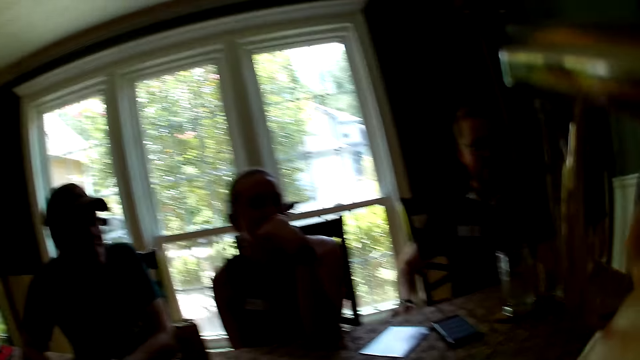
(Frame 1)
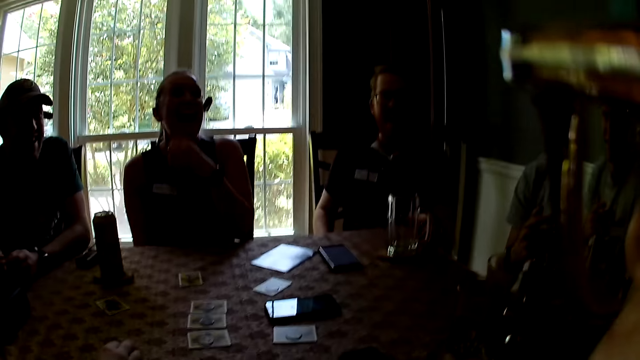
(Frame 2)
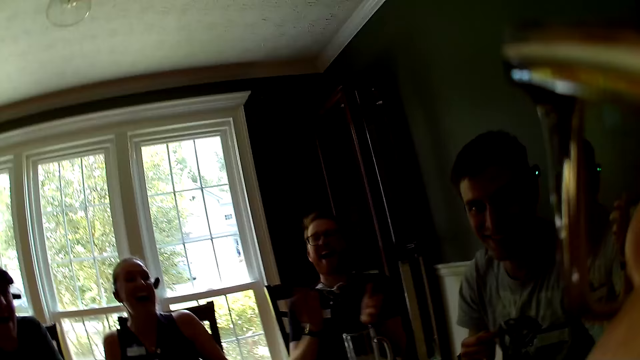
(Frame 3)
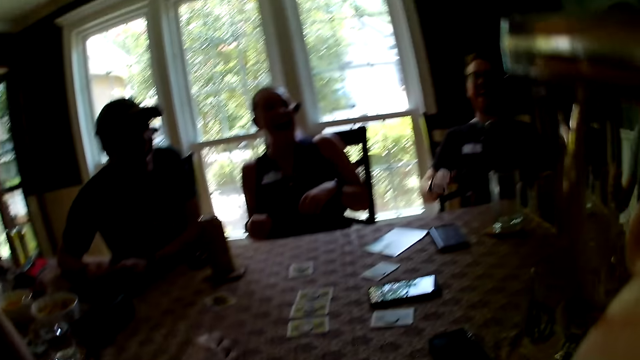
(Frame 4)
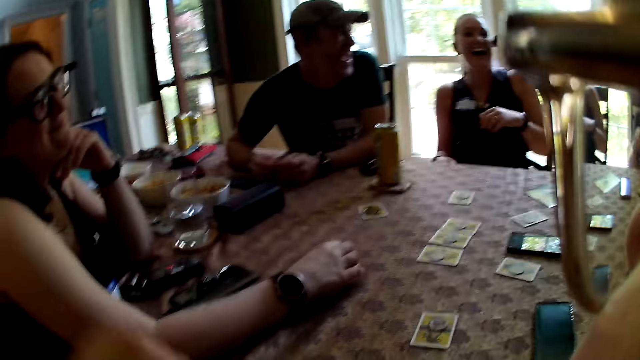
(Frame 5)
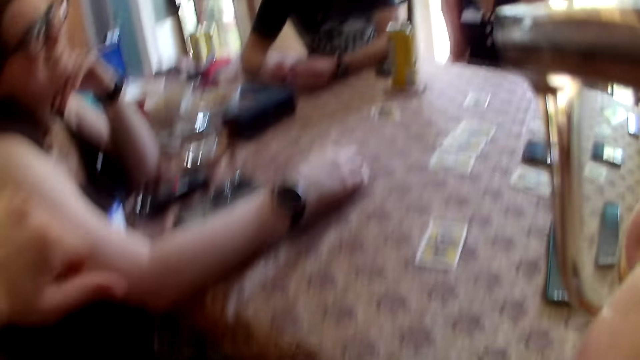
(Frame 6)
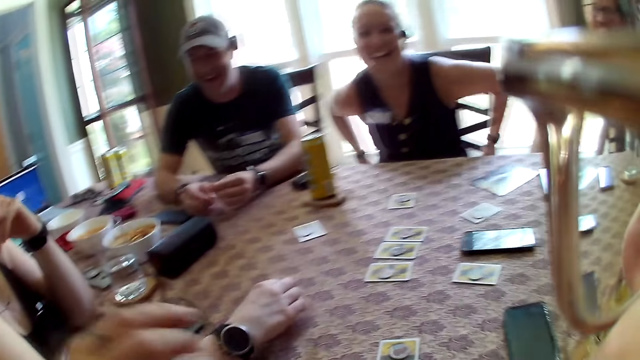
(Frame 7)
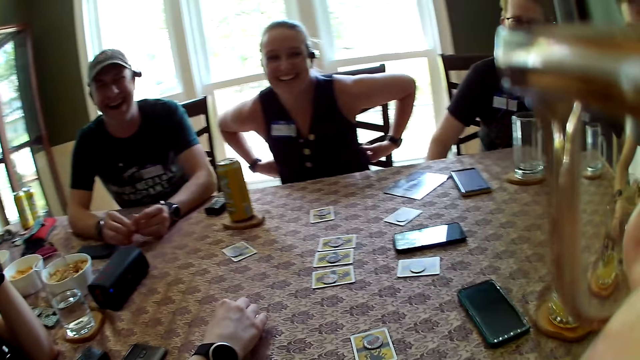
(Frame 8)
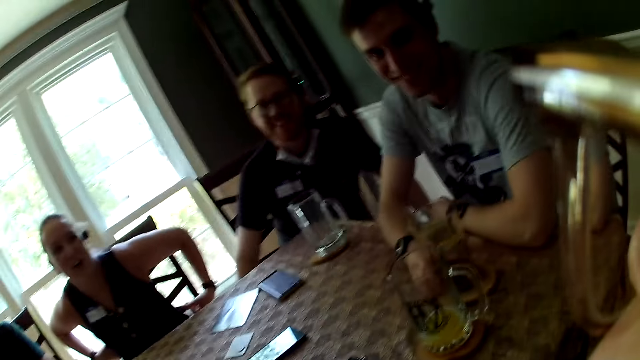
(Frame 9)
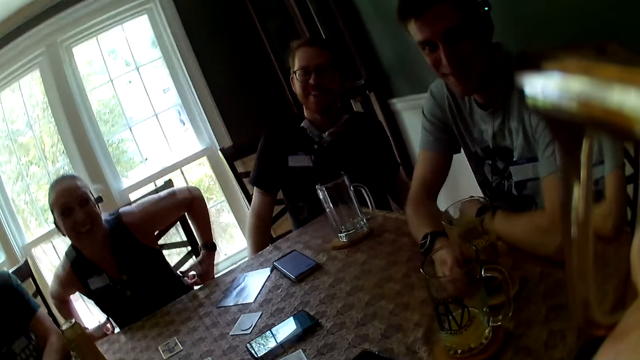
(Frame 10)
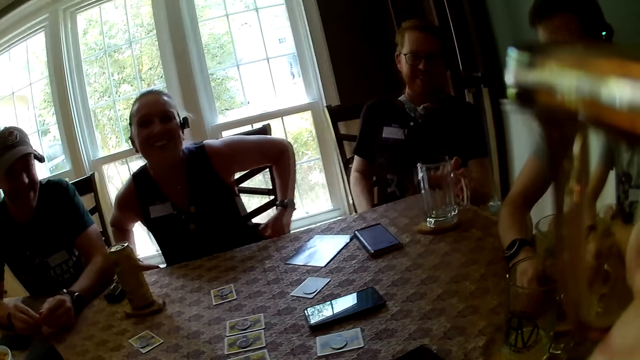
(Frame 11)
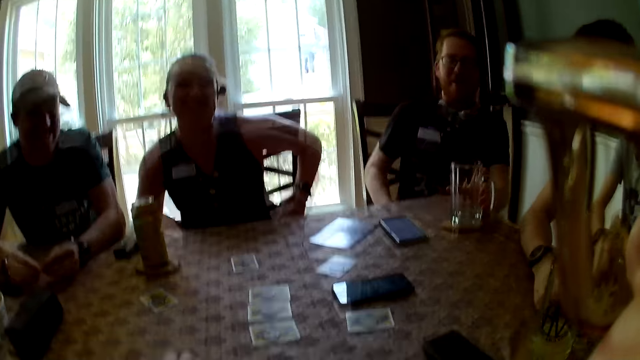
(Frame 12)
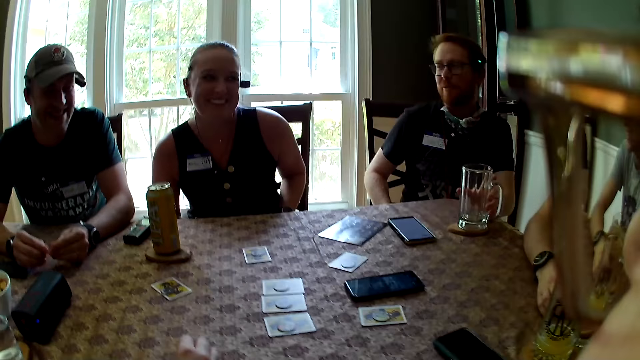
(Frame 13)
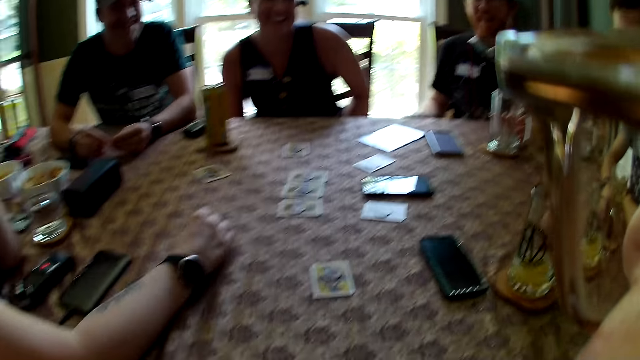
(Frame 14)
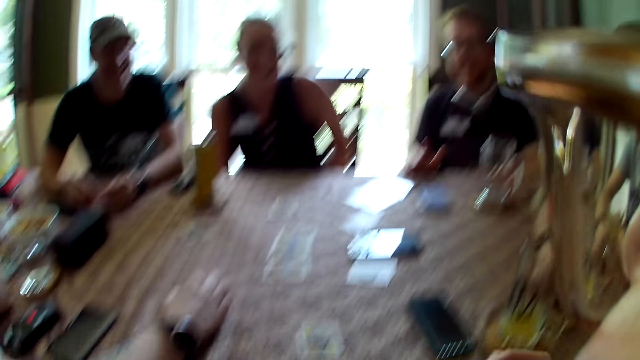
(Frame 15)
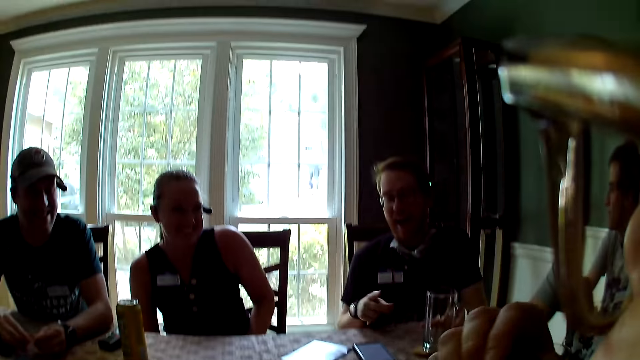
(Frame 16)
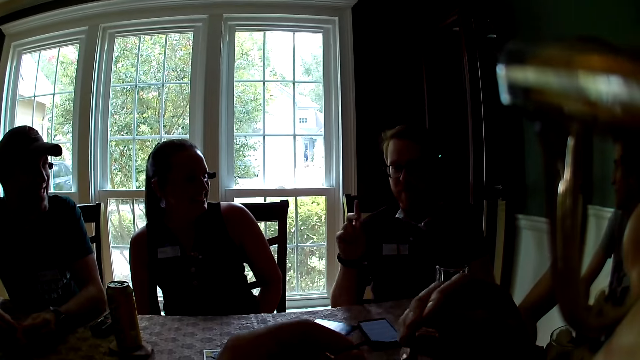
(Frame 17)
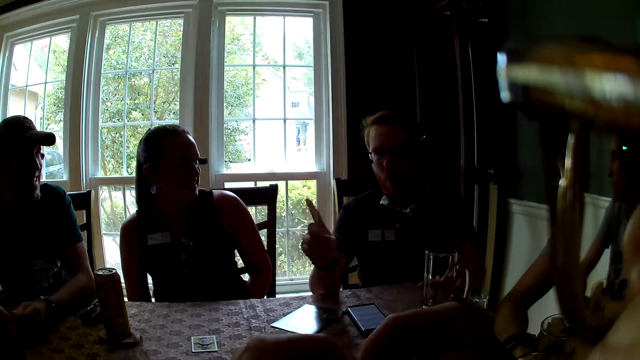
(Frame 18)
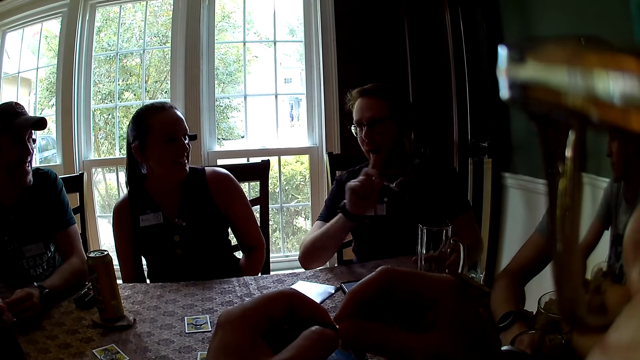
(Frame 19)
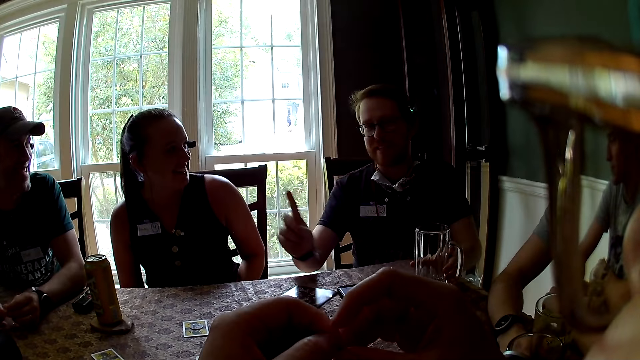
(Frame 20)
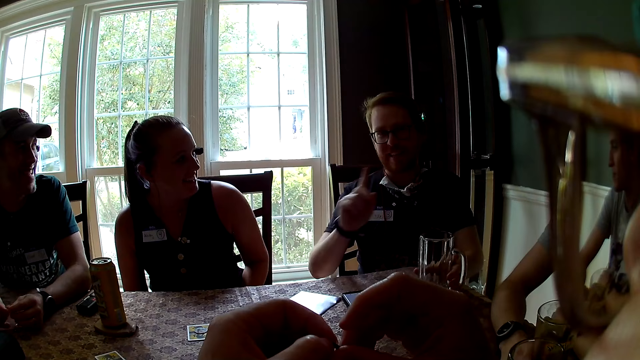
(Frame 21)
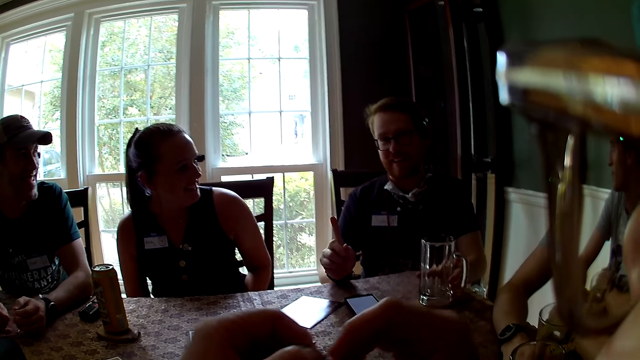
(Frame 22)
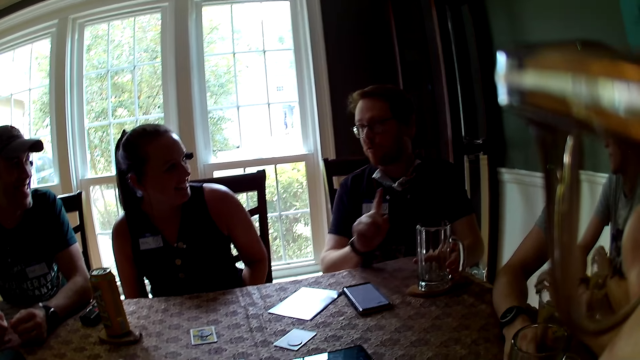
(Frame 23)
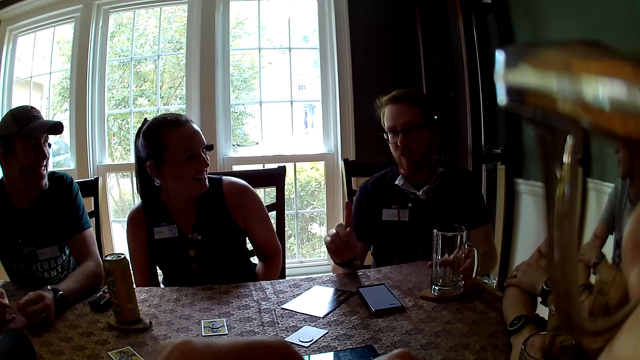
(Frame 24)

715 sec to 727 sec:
A man moves his hand. The man claps his hands. The camera wearer moves the hand. She looks around. A woman interacts with everyone on the table. The man interacts with everyone on the table. The camera wearer holds a thread in her hands. The man talks.

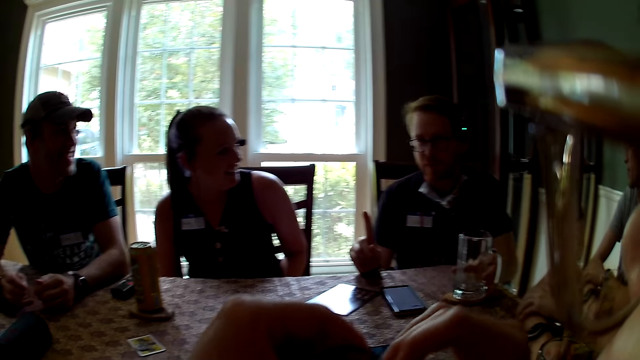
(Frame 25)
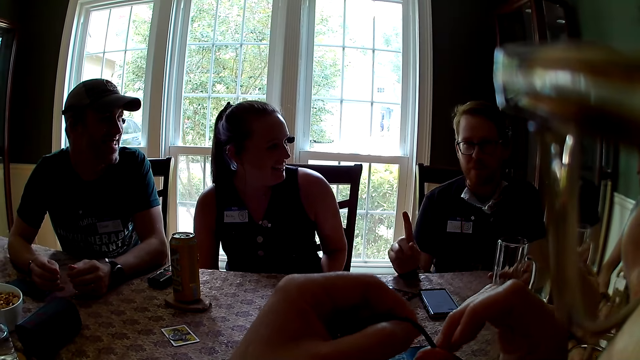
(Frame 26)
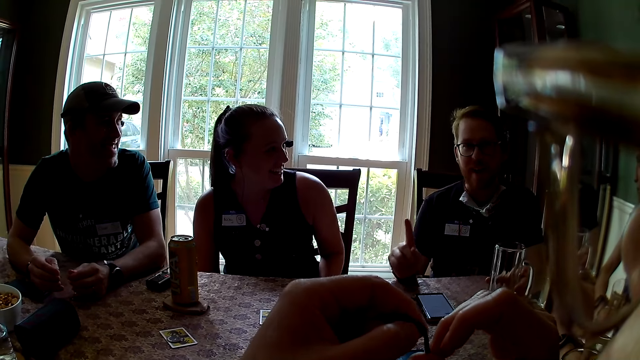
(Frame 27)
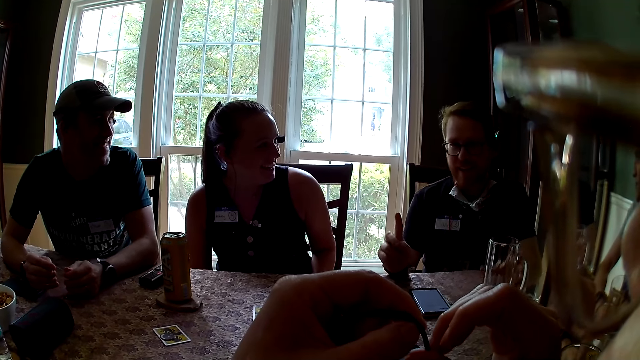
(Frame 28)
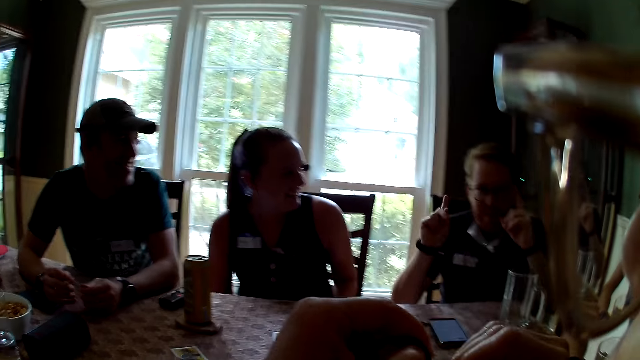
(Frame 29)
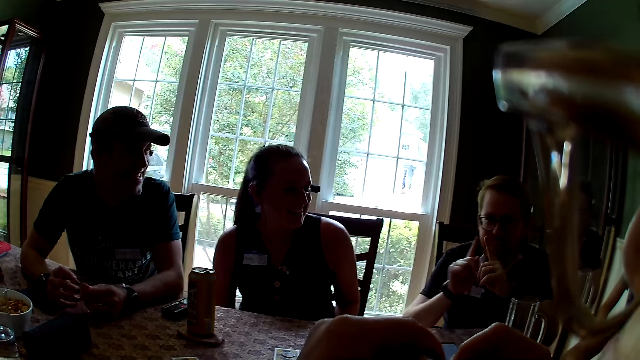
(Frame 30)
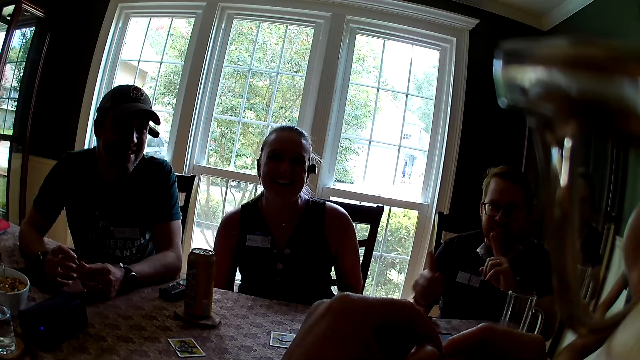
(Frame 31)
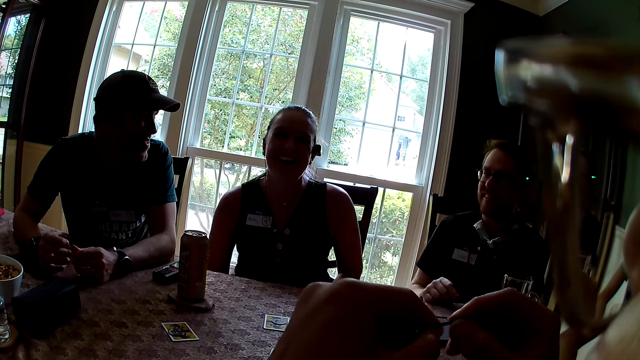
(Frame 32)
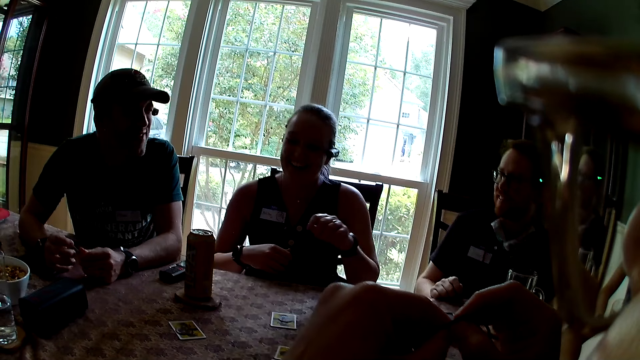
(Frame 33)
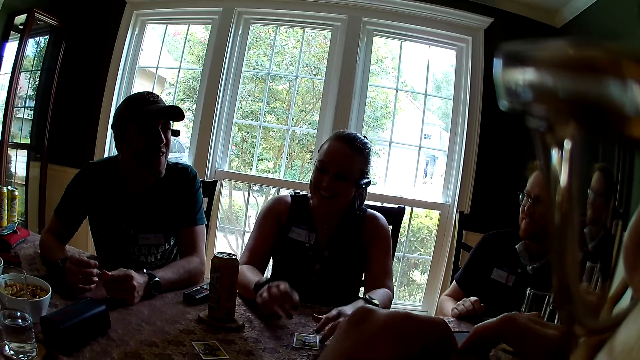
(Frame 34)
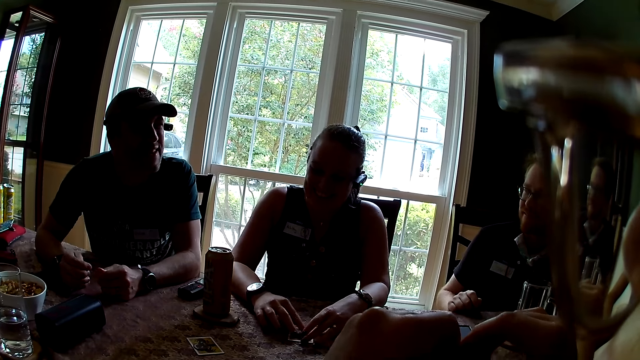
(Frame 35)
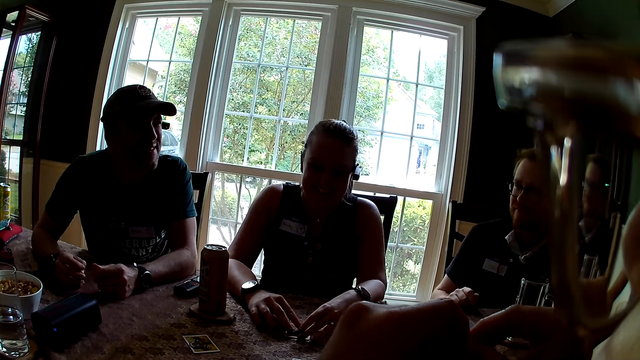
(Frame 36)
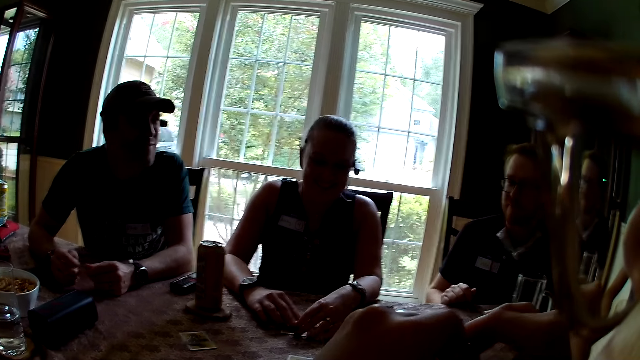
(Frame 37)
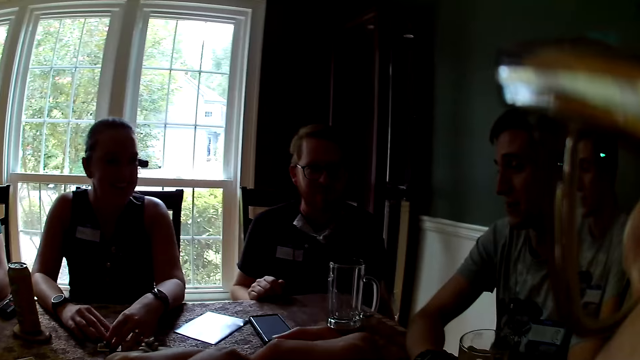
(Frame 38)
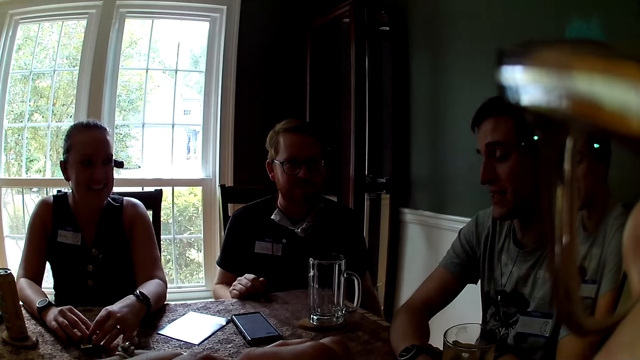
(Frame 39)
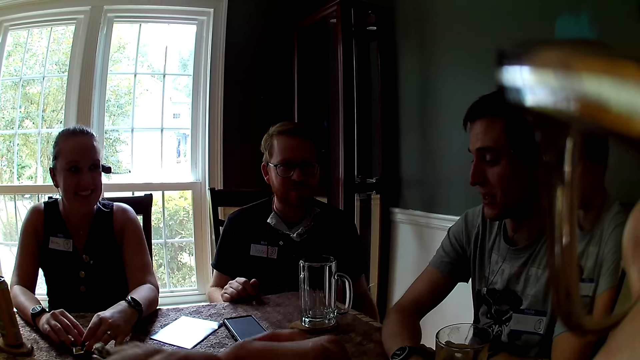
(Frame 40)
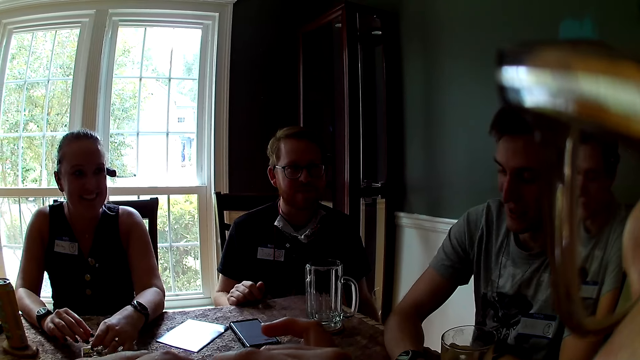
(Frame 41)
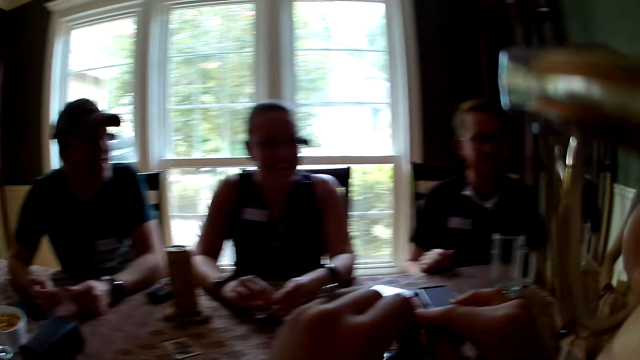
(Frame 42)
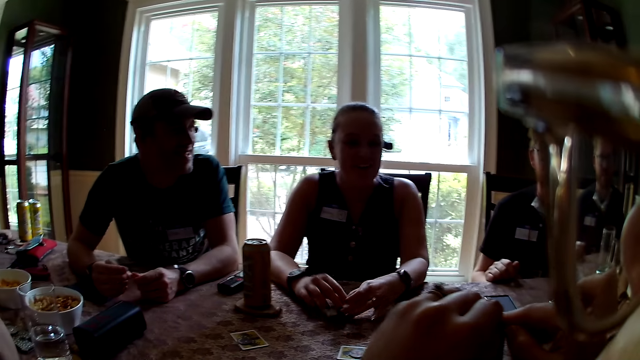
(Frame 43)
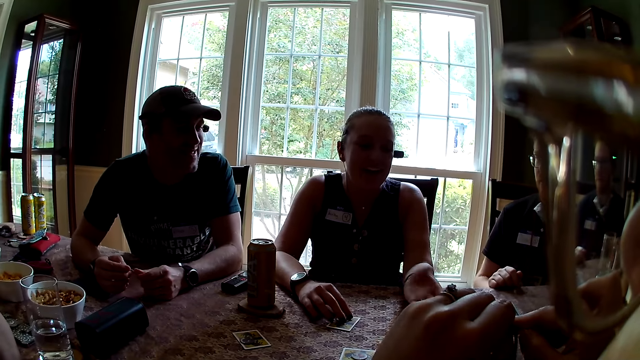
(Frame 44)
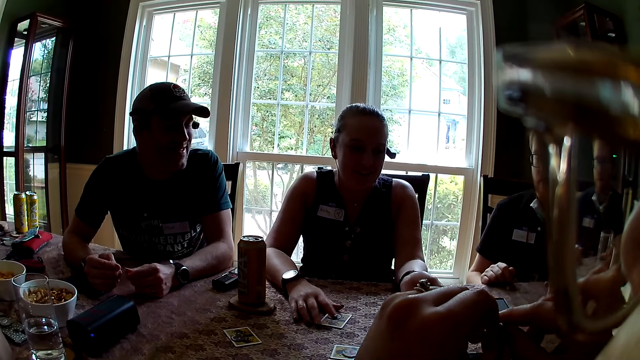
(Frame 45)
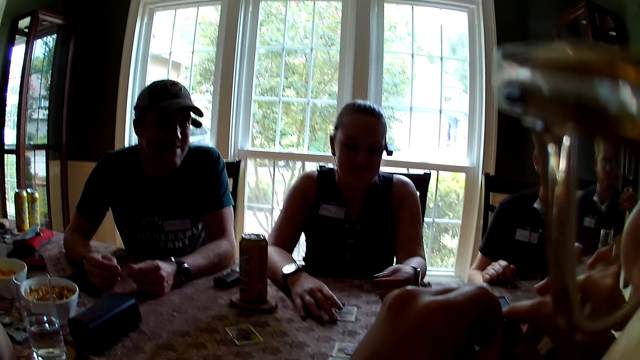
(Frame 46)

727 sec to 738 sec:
The camera wearer stares at the hands. They talk. They look around. A woman places her hands on a card on the table. The woman picks up the card from the table with her left hand.
